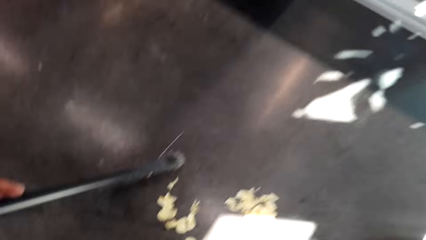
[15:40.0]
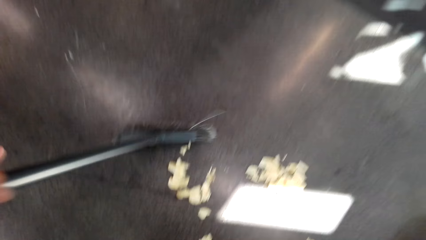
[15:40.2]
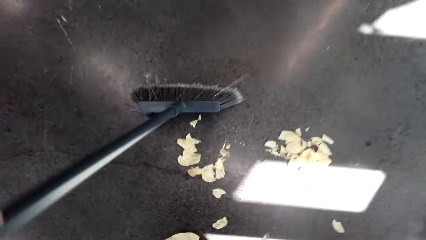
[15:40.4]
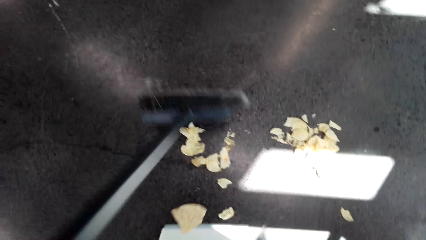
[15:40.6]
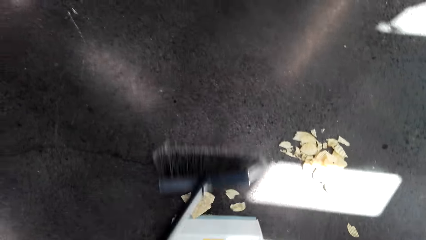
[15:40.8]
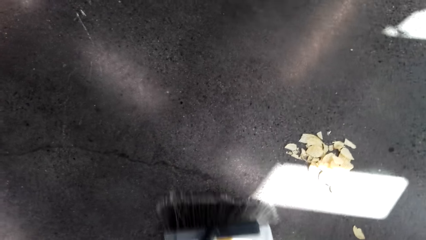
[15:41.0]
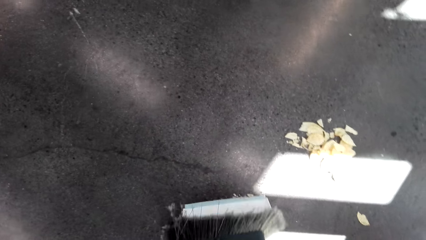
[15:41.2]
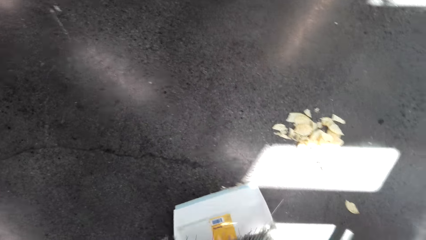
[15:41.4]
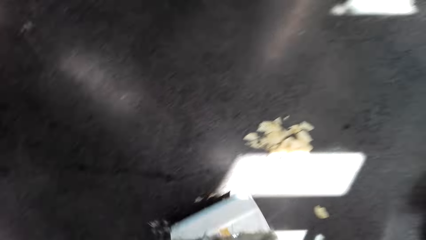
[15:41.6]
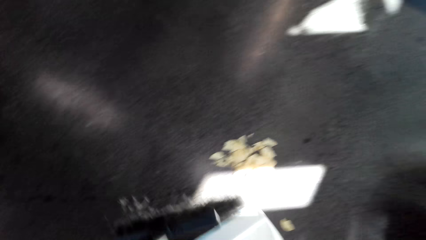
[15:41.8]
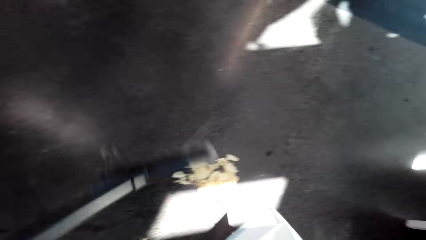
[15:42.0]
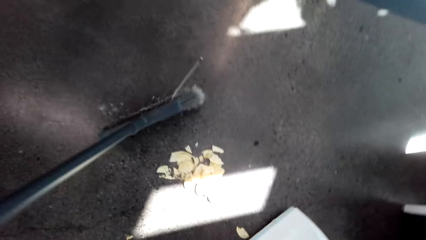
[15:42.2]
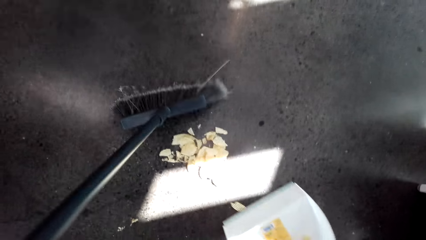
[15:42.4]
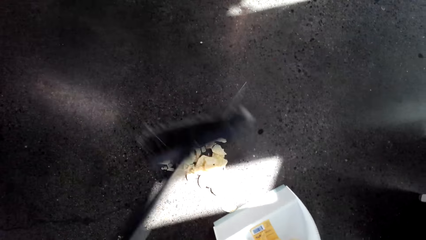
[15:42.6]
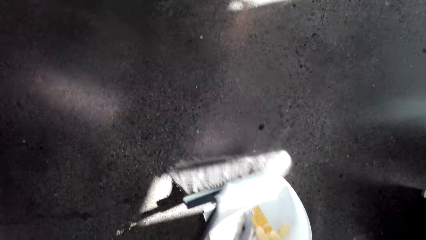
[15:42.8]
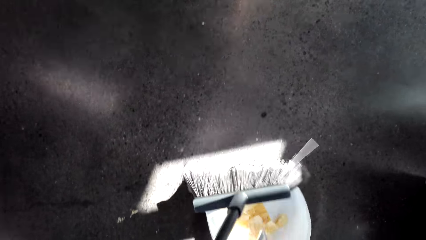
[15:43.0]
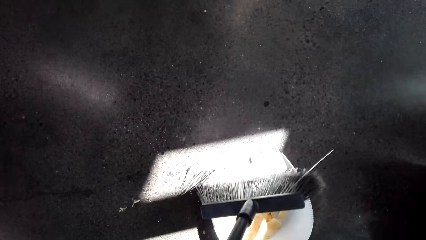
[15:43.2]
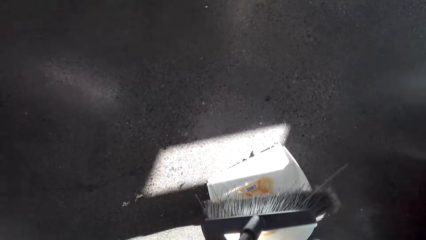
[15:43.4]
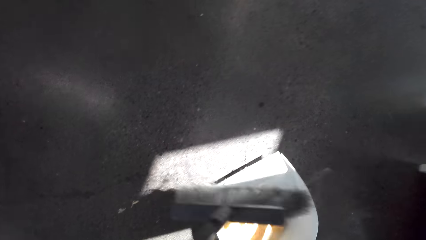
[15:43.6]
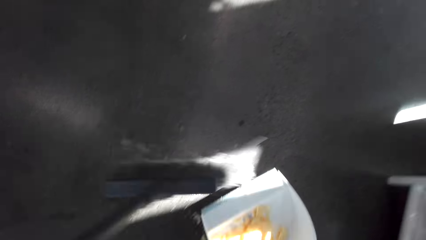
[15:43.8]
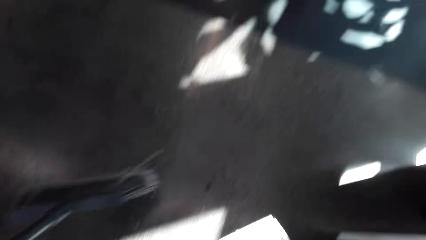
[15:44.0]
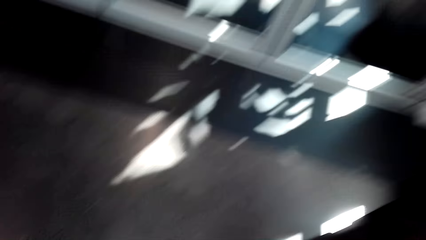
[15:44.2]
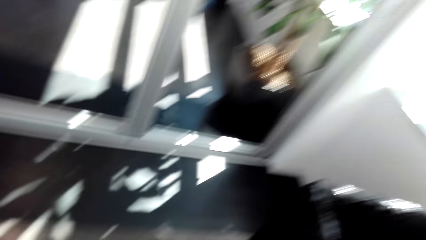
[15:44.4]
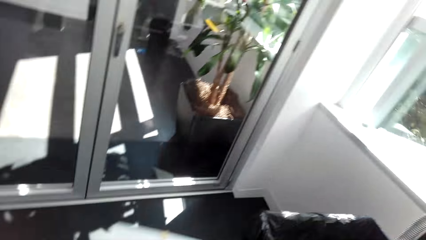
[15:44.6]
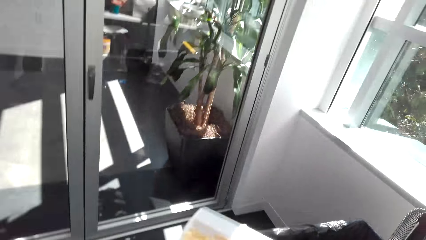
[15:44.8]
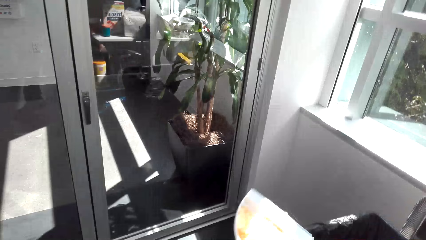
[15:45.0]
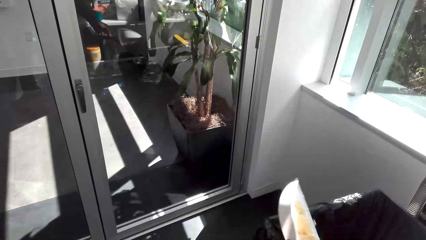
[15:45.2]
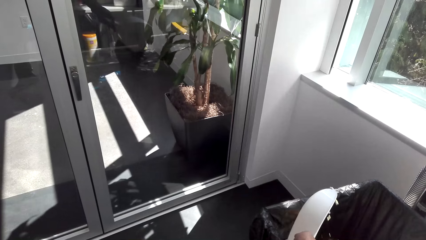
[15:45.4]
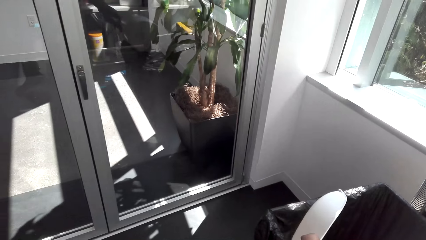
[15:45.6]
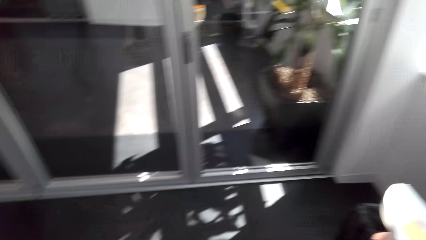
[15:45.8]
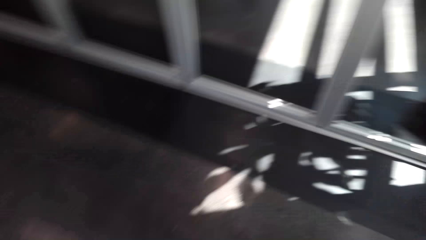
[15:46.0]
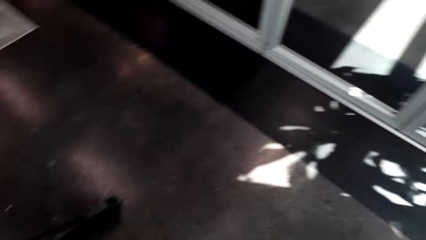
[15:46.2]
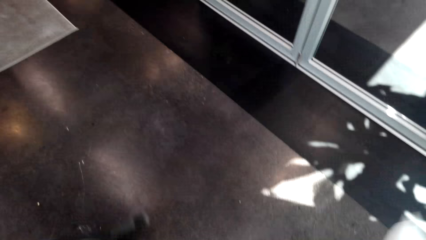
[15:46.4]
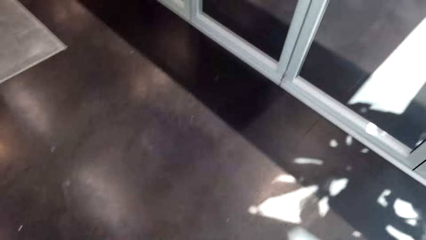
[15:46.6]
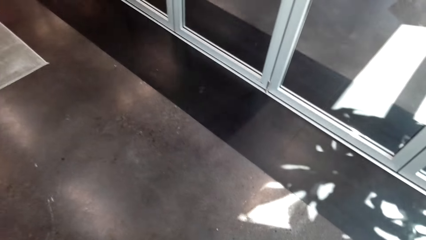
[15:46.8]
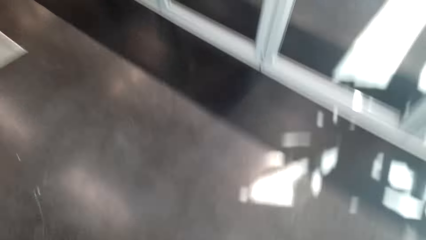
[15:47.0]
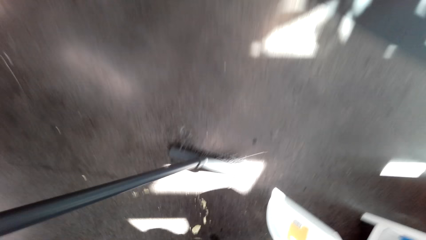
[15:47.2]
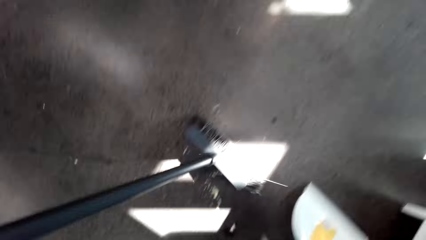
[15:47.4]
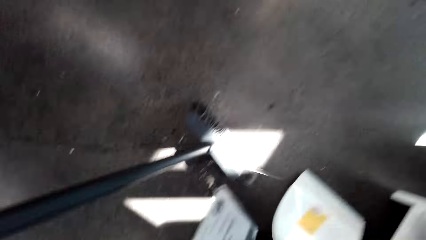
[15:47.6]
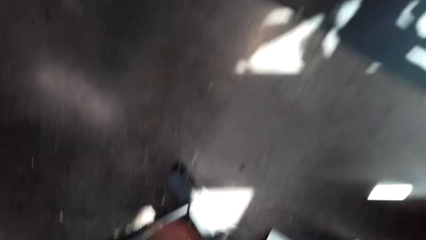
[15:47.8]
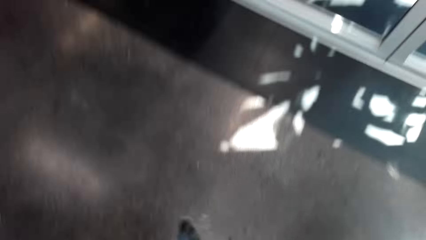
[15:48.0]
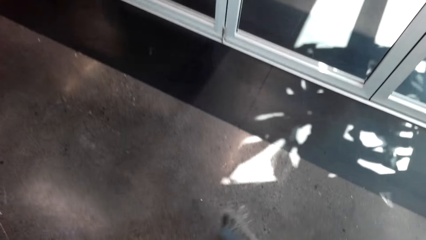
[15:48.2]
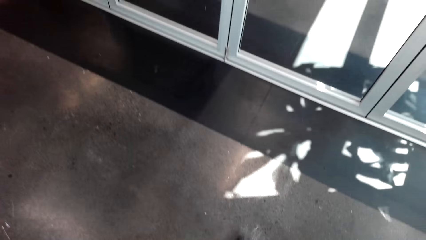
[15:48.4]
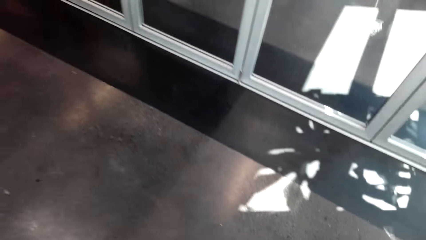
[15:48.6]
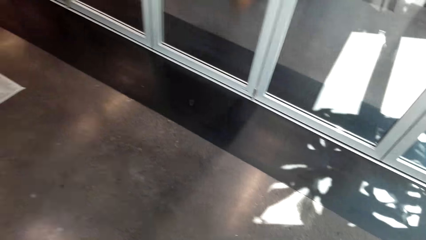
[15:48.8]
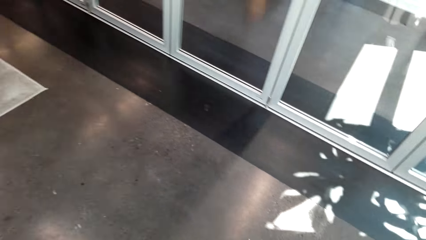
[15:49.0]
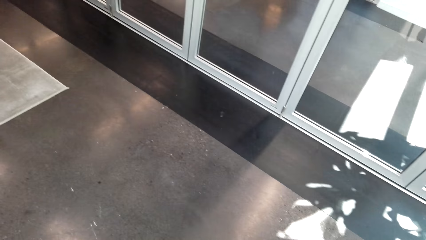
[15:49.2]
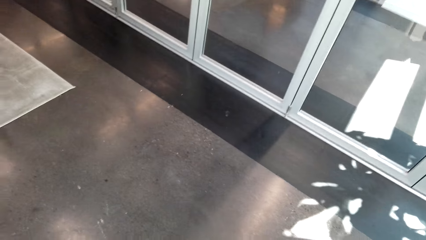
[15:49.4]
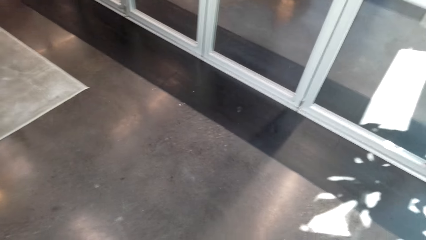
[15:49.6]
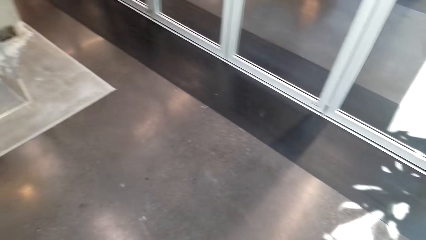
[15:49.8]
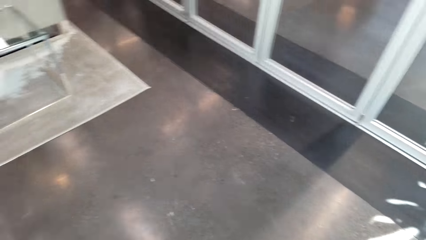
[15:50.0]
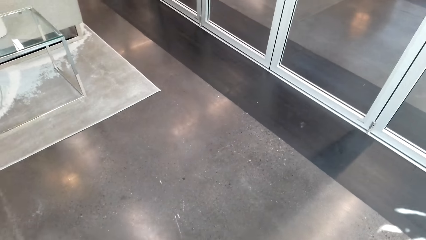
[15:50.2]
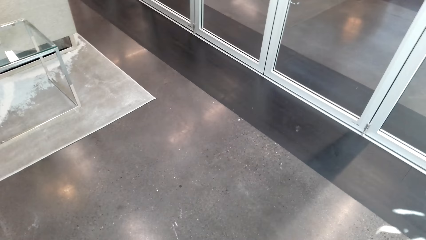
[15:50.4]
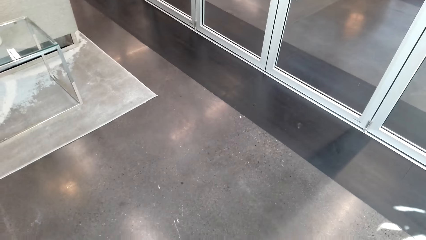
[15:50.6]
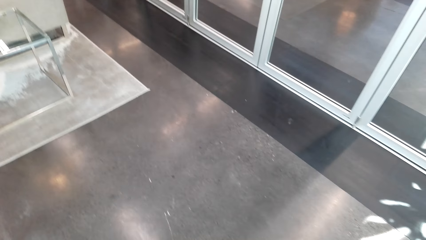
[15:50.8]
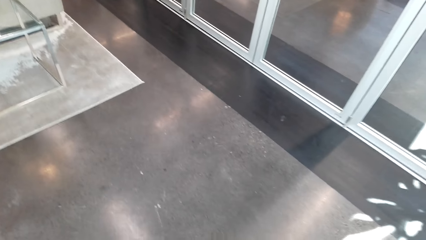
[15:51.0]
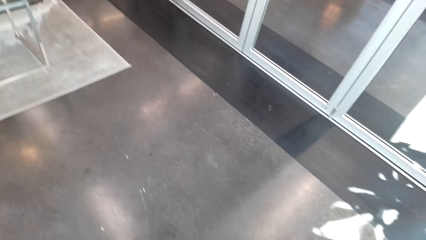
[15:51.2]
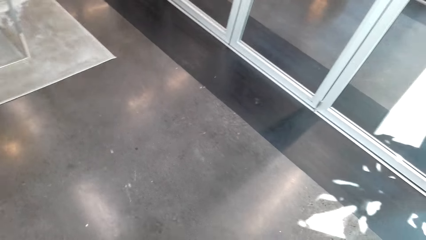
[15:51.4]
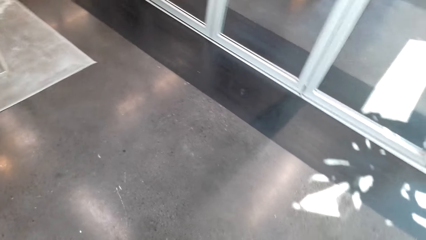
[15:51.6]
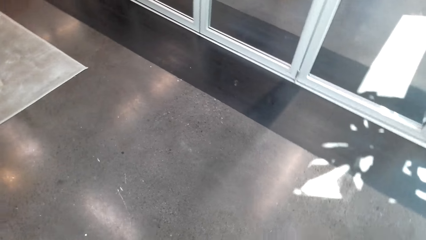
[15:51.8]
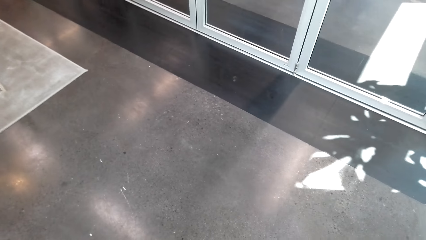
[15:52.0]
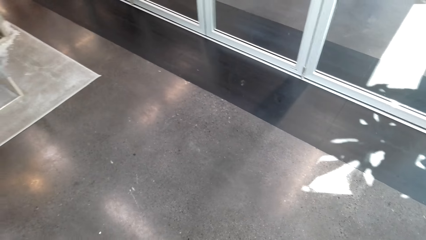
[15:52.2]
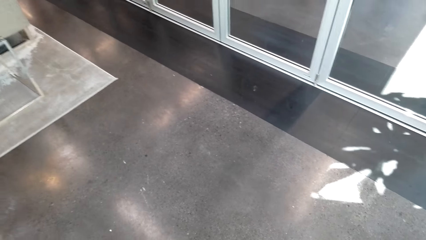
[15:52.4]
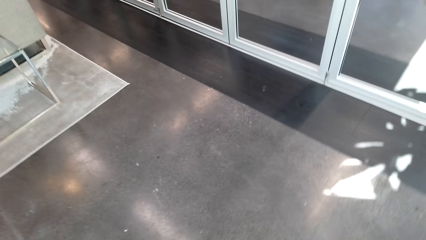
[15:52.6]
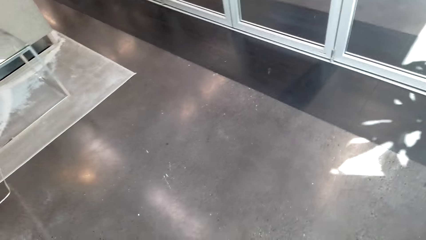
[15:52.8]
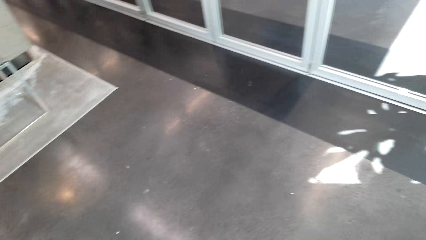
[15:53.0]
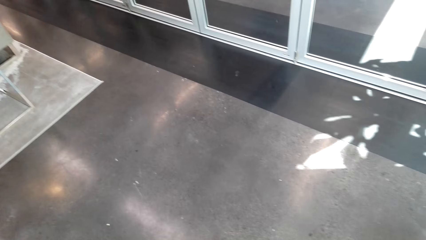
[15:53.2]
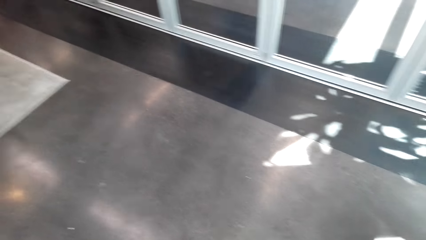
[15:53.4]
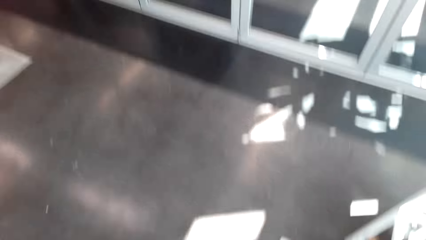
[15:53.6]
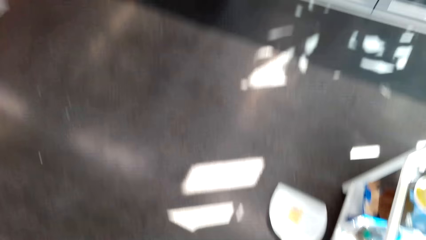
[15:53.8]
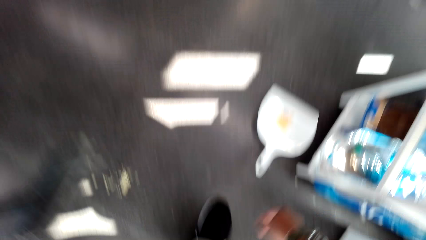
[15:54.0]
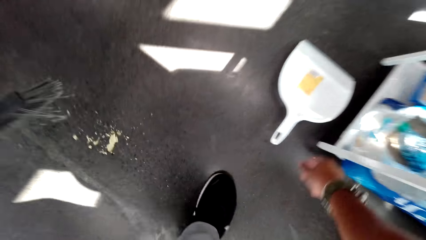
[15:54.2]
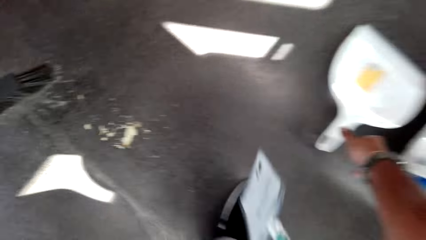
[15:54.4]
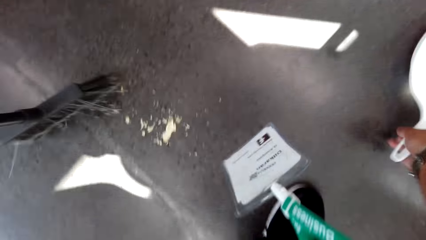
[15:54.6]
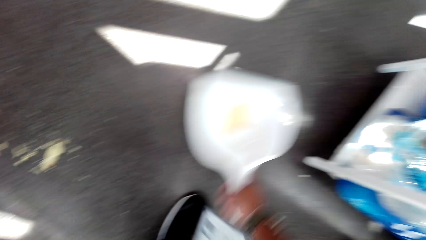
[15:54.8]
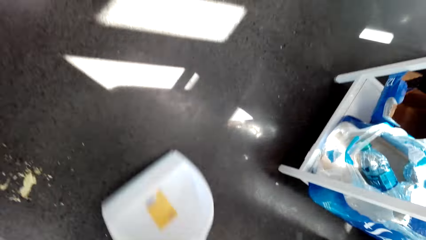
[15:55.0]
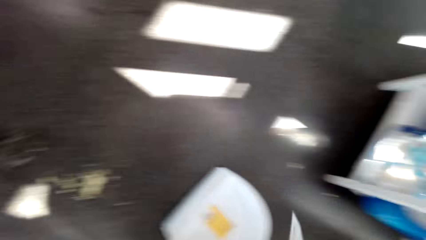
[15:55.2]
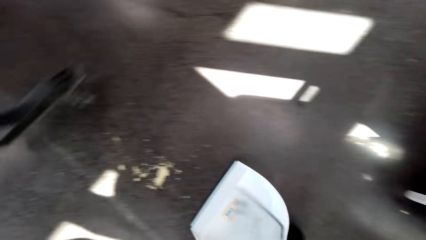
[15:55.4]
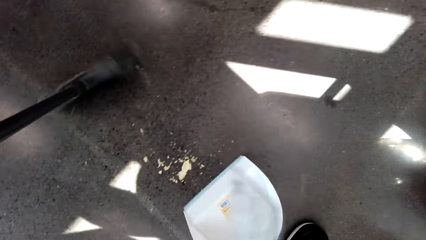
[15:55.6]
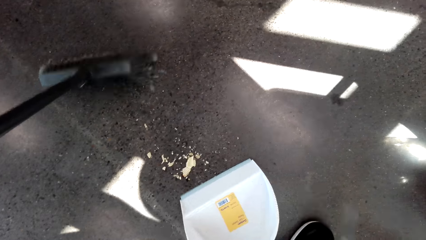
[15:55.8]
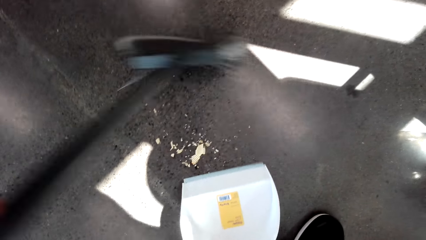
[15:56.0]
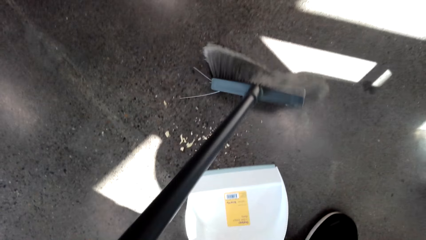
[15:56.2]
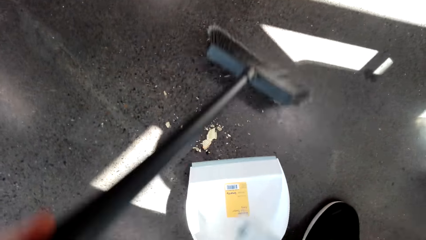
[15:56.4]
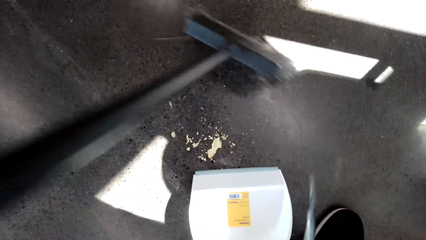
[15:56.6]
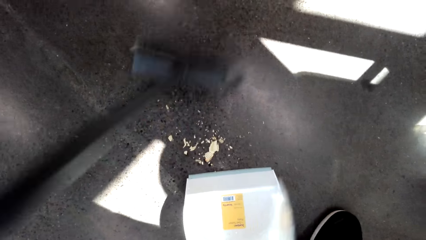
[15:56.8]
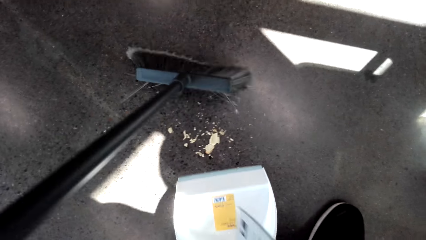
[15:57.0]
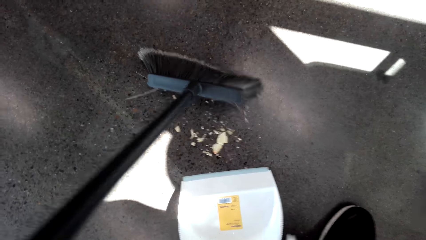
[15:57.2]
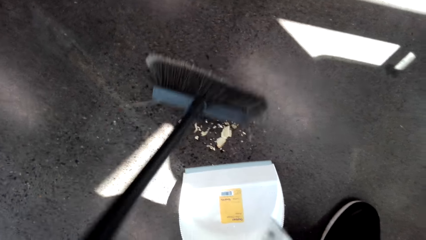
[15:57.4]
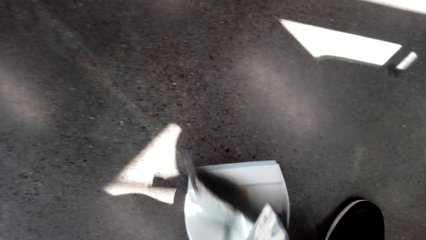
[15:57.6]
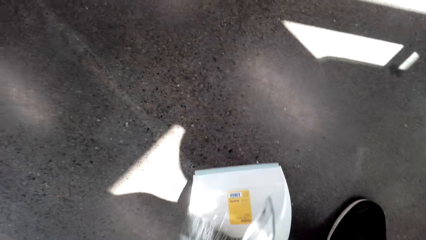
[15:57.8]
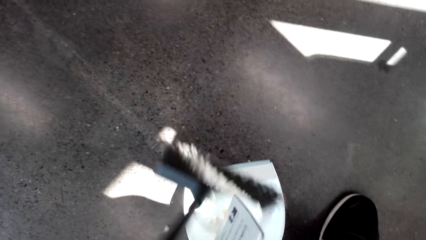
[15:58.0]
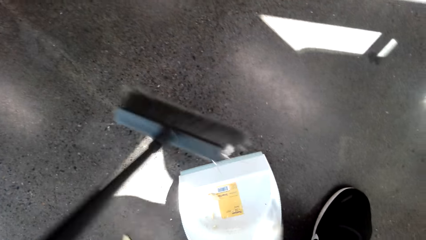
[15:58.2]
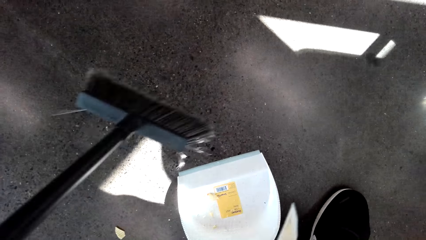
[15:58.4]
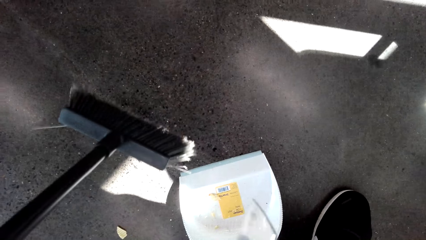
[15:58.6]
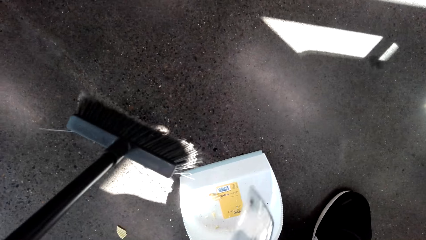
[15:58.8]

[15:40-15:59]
The camera wearer puts the litter on the dust pan. They walk to the dust bin and throw the litter on the dust bin. They put the dirt in the dust pan. They turn. They drop the dust bin on the floor. They clean the floor with a broom. They pick up the dust pan. They put the litter on the dust pan.
